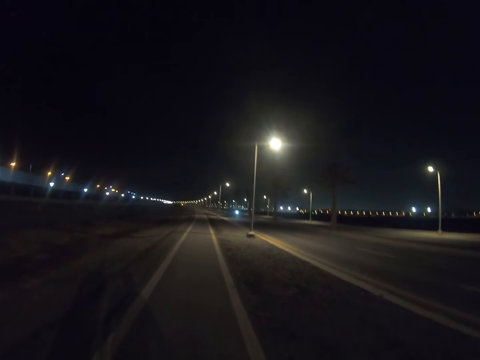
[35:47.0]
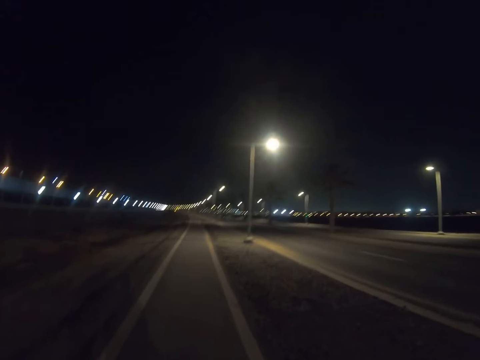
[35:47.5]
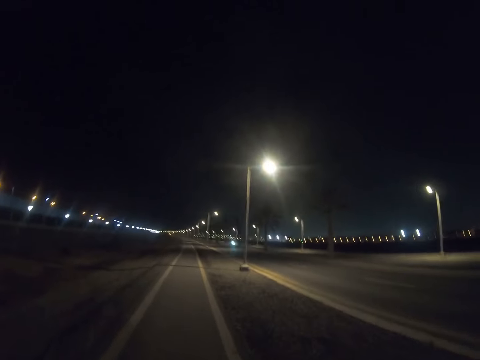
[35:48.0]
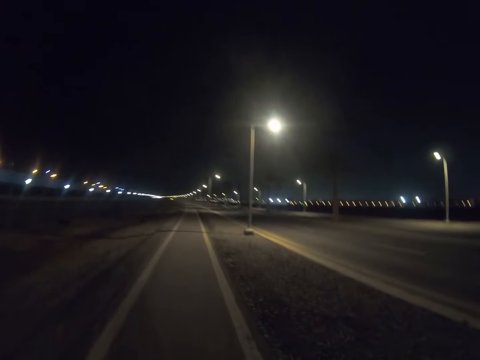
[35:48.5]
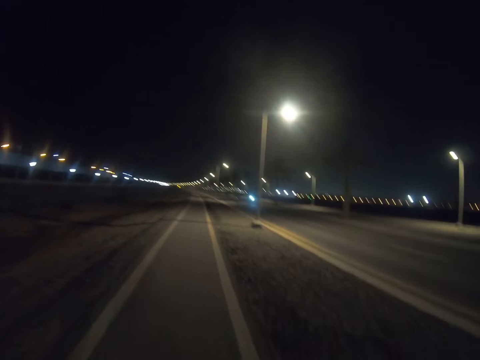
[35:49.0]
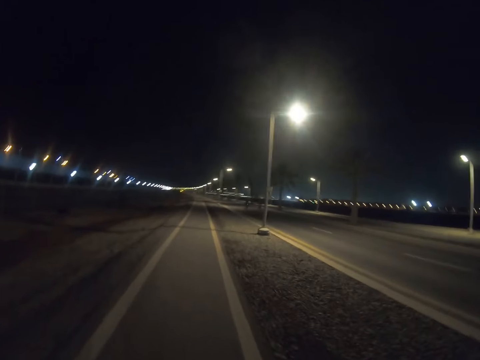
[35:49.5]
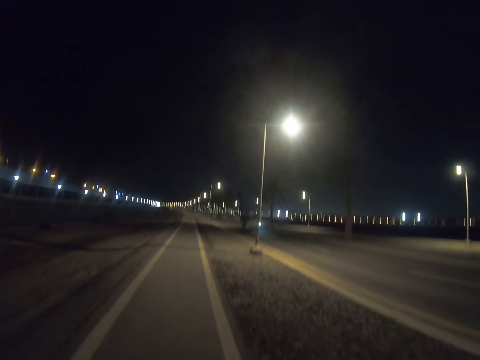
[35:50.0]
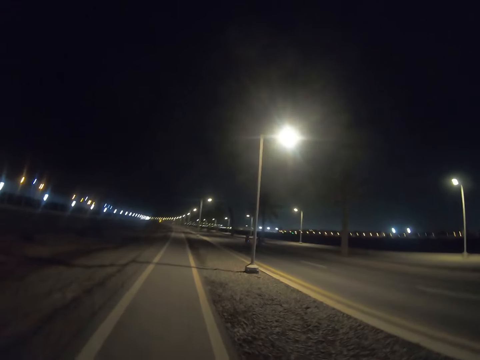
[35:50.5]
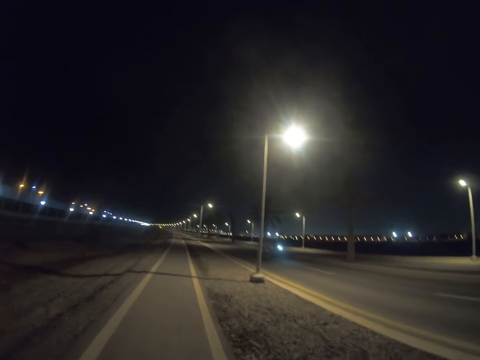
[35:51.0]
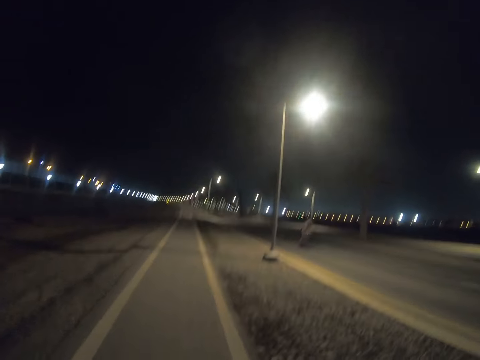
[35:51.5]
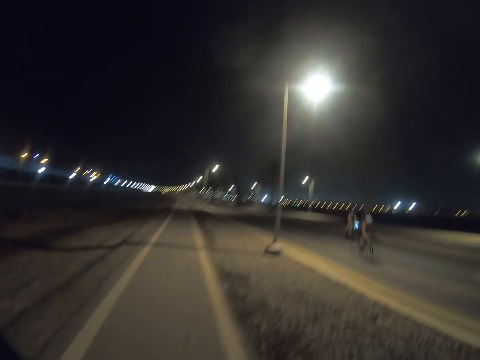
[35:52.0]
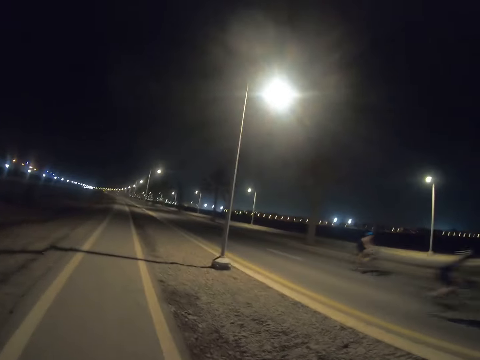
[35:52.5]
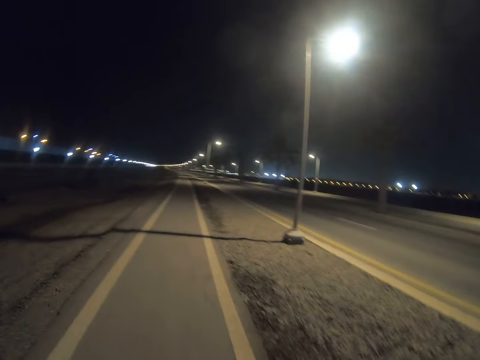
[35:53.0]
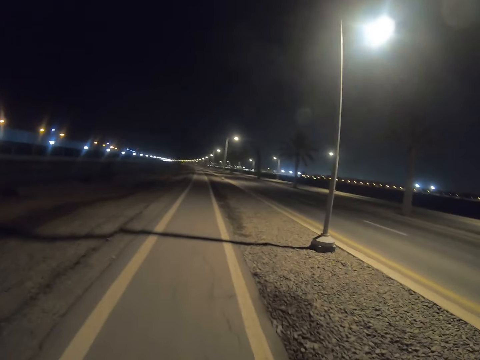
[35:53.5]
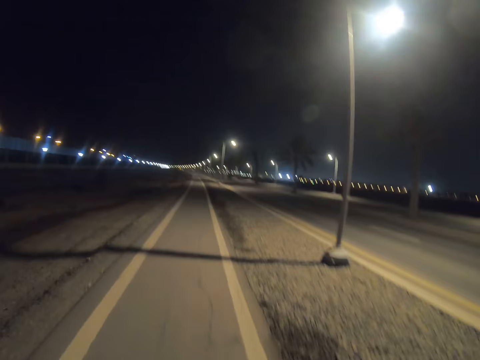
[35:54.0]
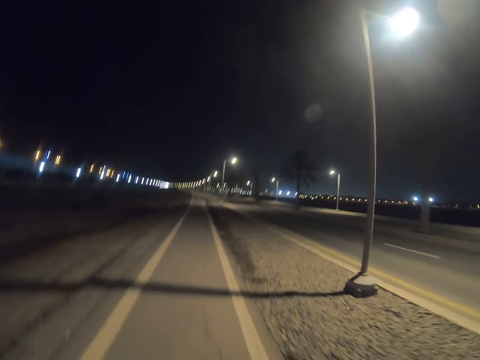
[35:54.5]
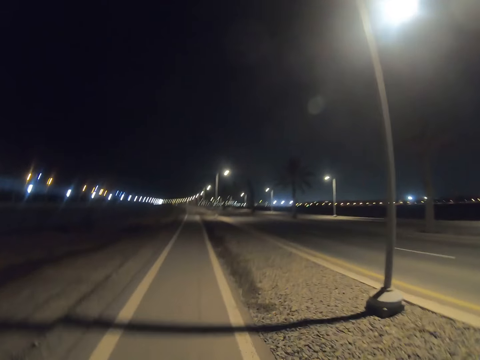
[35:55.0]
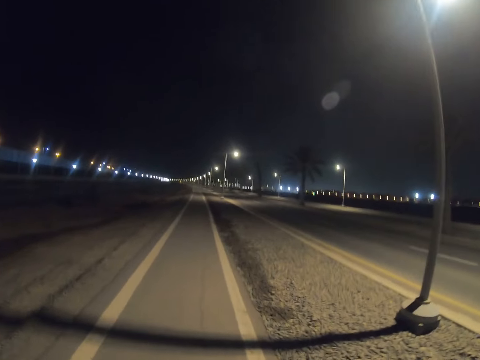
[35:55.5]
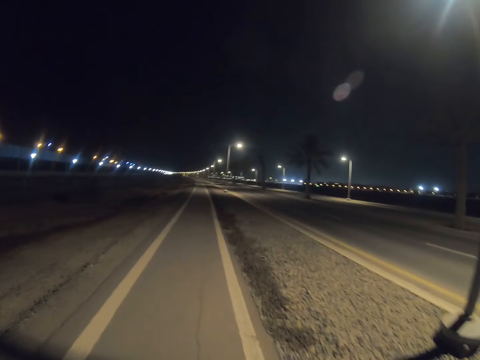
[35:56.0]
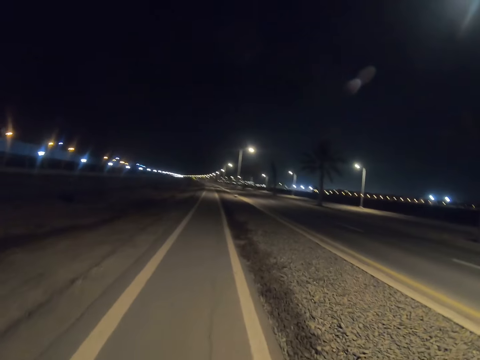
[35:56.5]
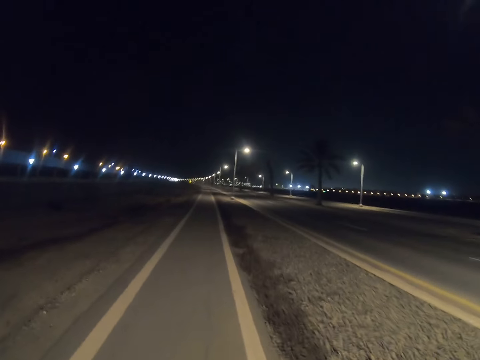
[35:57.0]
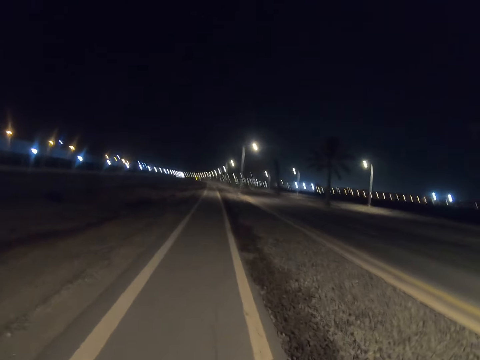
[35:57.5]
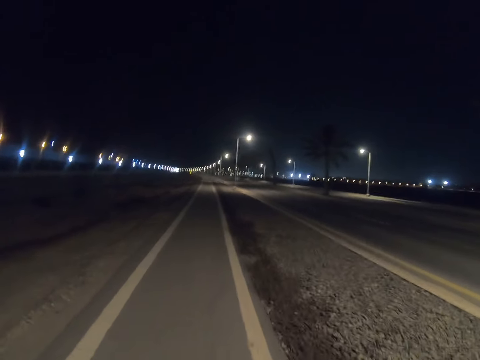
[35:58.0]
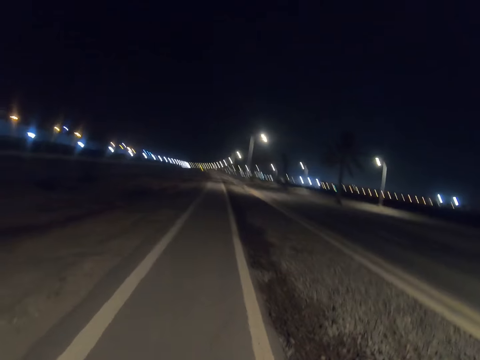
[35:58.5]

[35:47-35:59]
A person rides to the opposite direction of another person. A third person rides to the opposite direction of the second person.

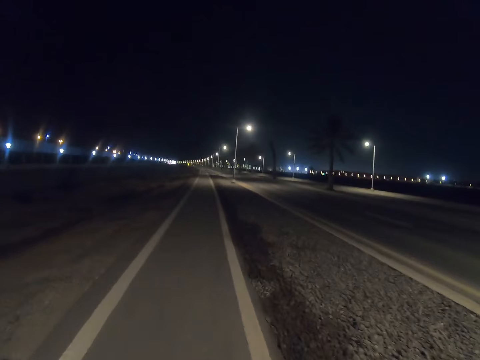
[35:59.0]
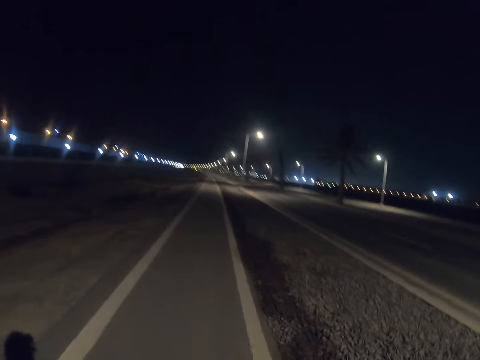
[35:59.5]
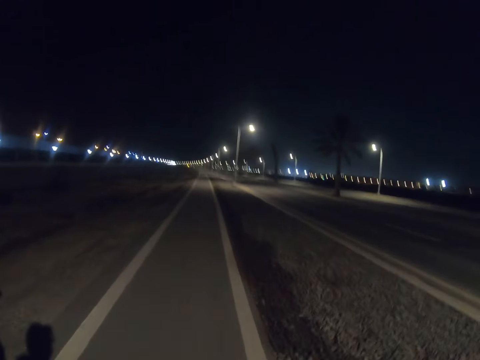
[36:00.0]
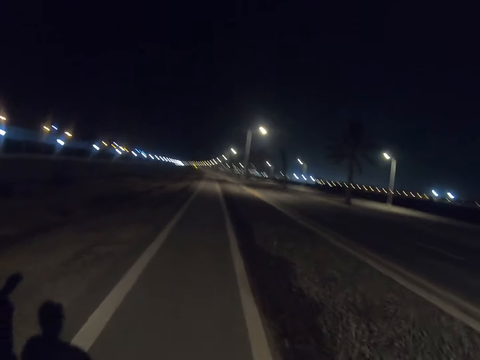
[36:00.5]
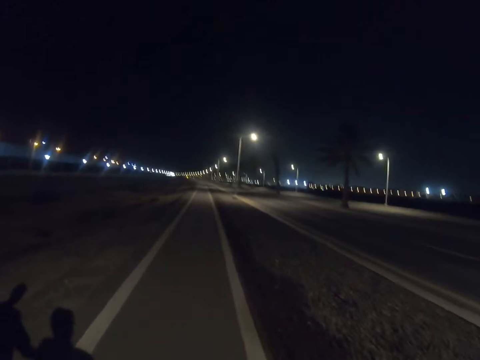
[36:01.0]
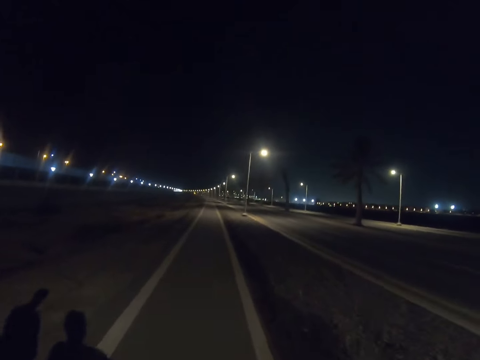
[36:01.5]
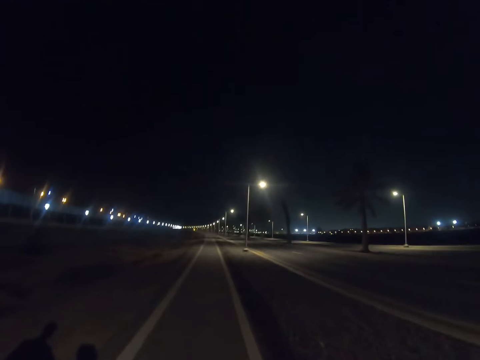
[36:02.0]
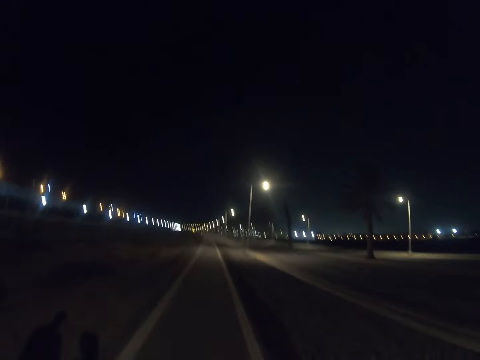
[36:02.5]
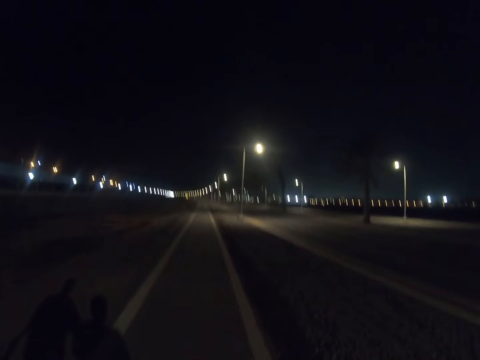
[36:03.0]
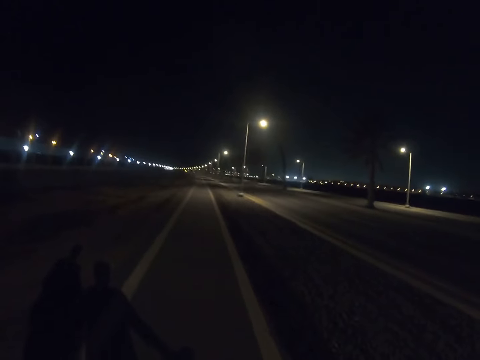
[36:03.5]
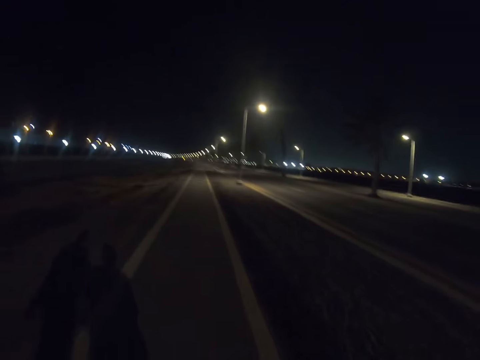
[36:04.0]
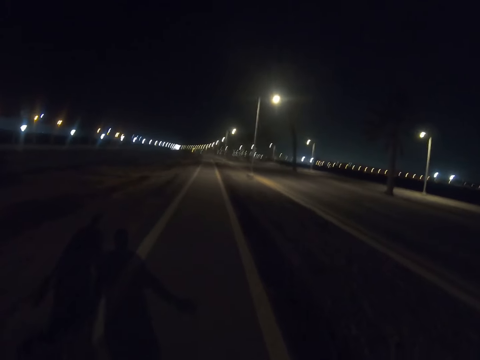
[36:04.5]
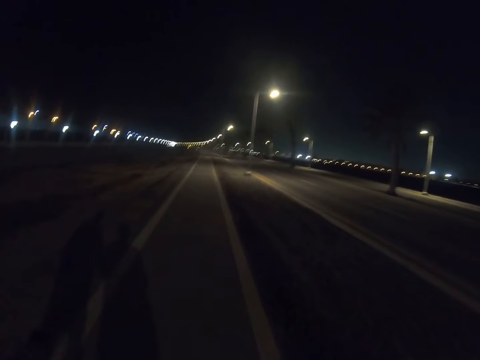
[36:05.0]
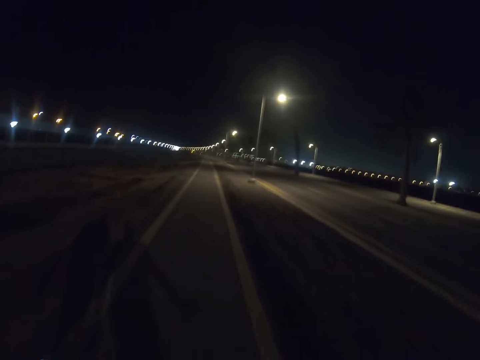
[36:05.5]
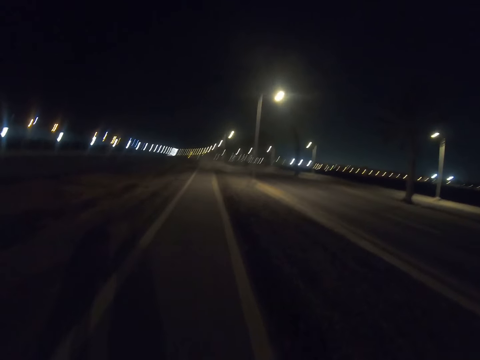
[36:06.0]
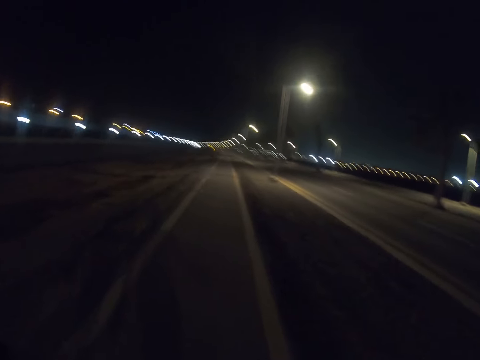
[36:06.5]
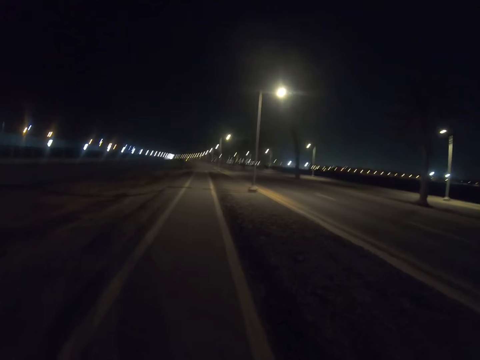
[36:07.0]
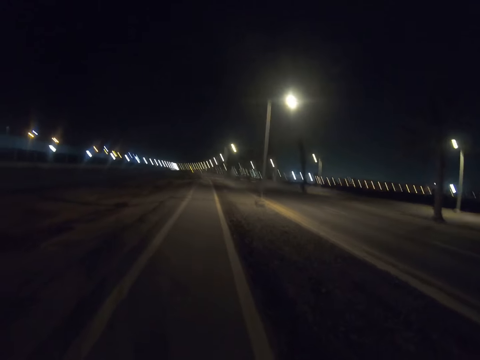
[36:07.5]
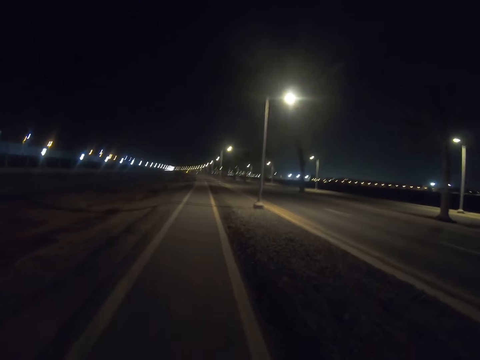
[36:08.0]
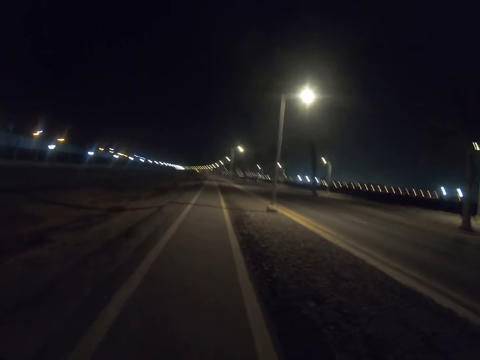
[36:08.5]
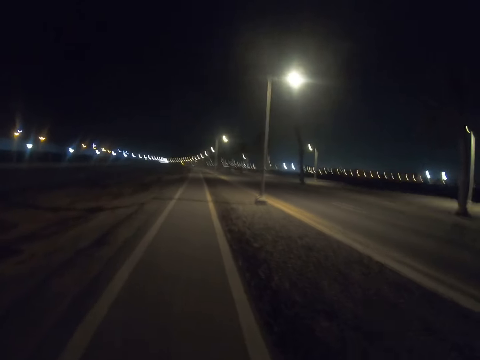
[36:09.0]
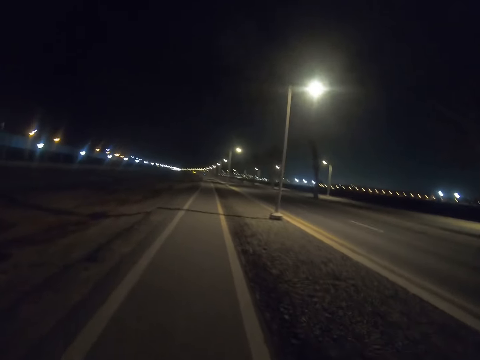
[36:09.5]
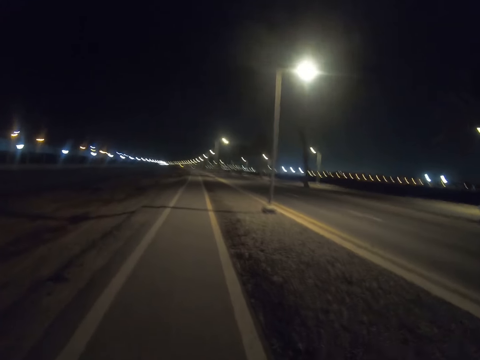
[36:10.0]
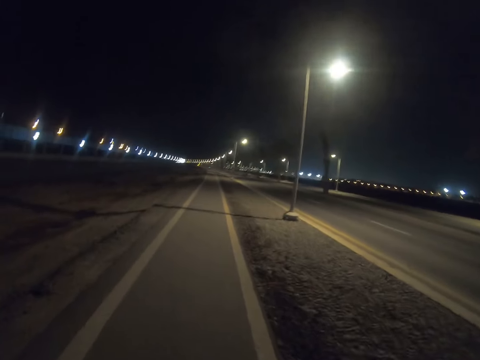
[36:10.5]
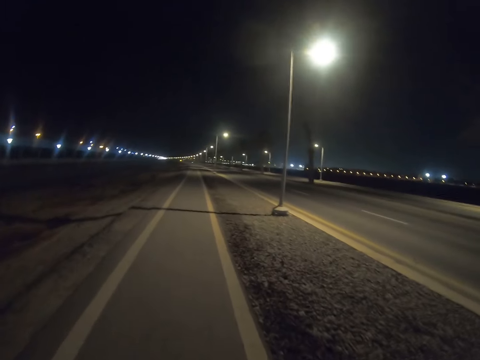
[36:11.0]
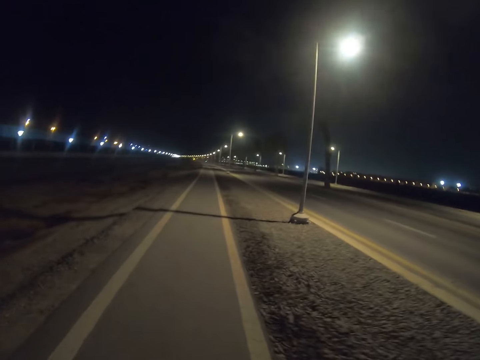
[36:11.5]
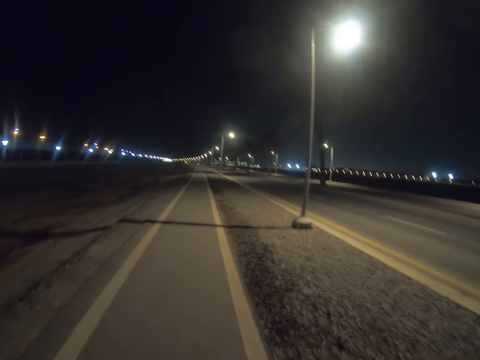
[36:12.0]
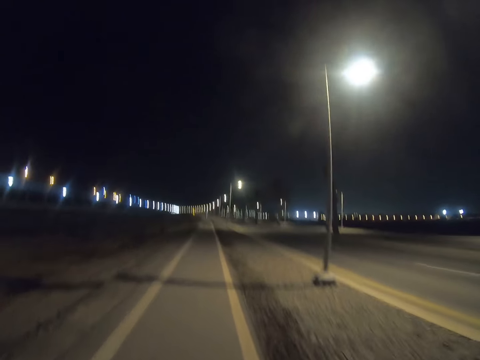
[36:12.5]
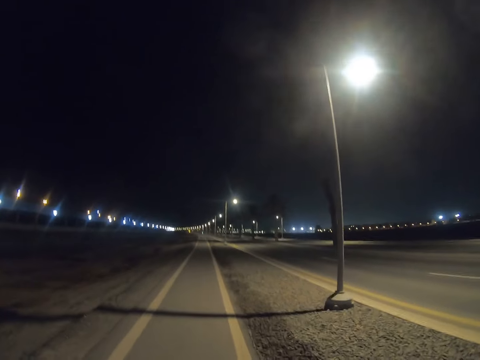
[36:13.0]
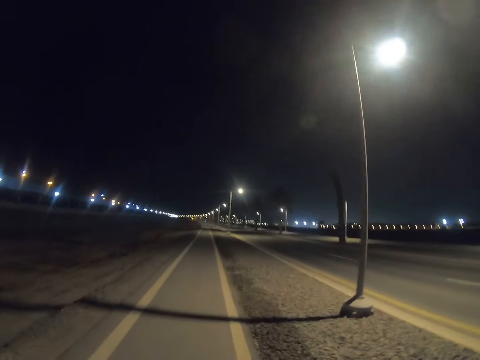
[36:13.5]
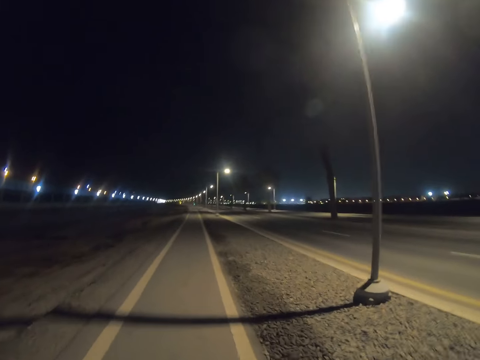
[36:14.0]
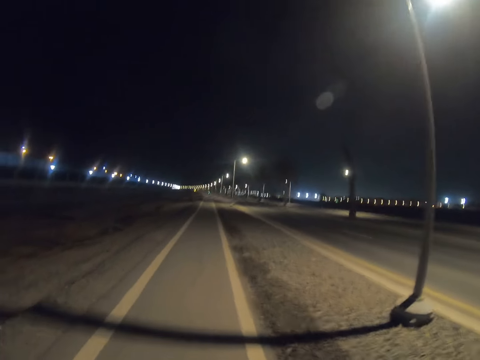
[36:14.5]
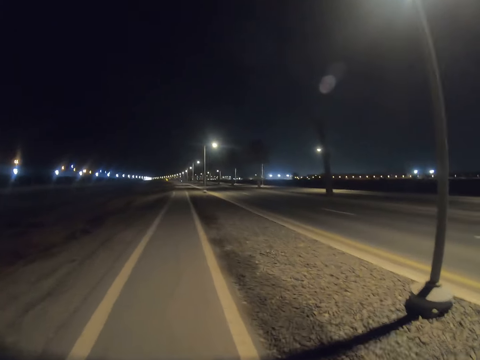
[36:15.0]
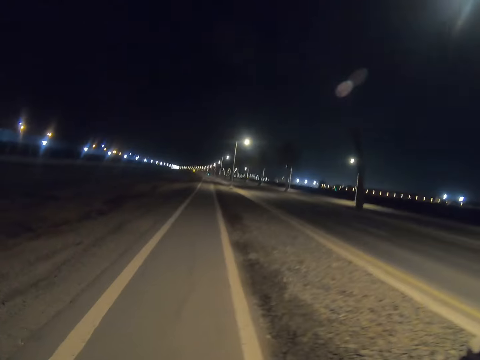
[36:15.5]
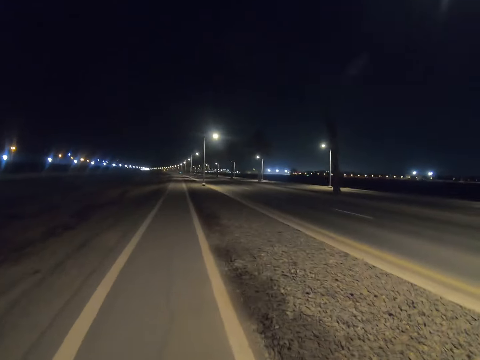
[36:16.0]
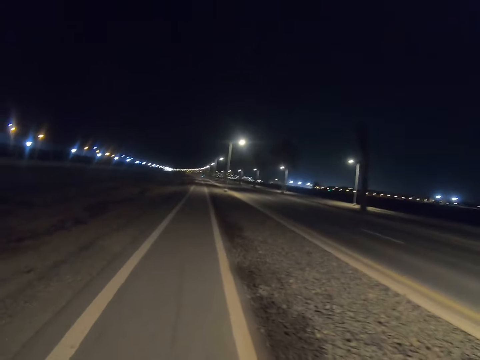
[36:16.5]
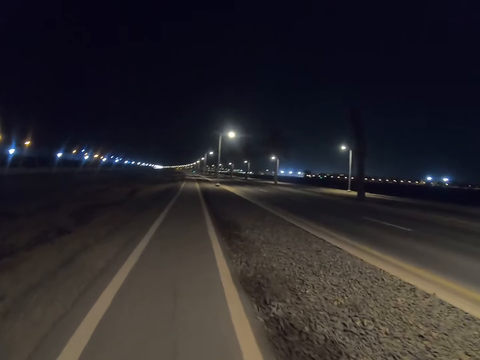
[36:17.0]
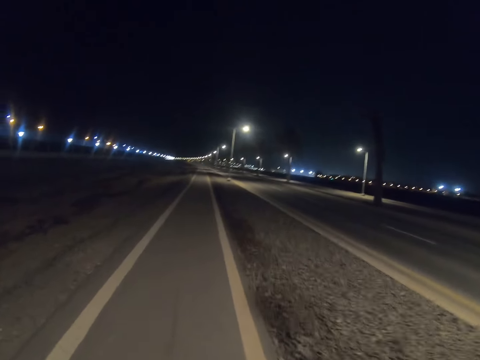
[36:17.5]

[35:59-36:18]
A person walks.
